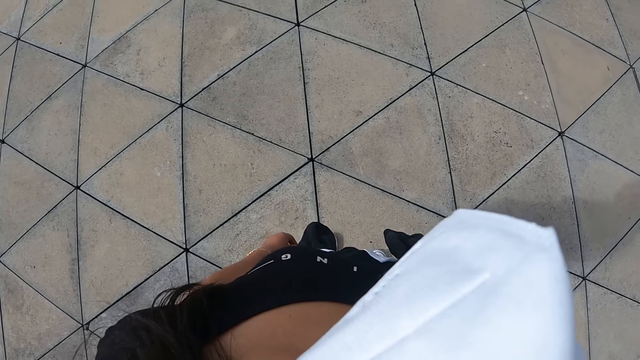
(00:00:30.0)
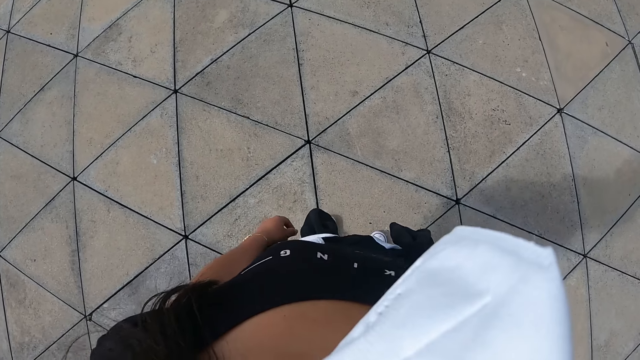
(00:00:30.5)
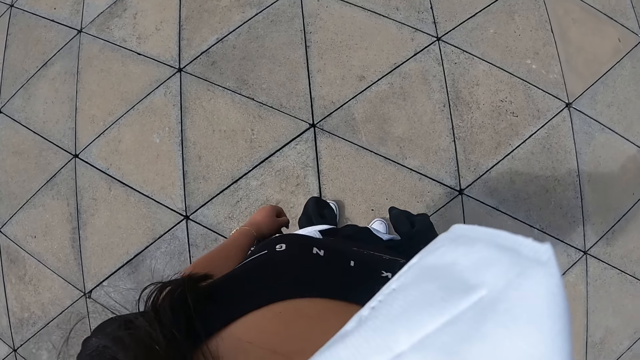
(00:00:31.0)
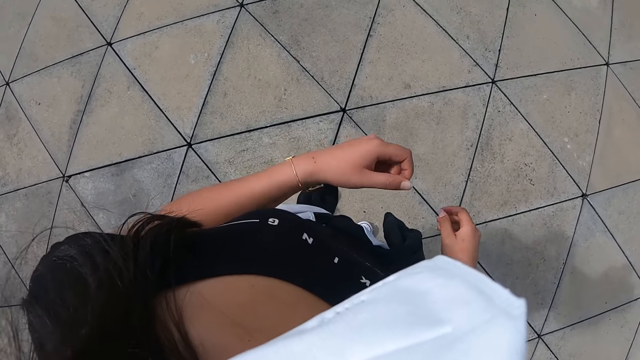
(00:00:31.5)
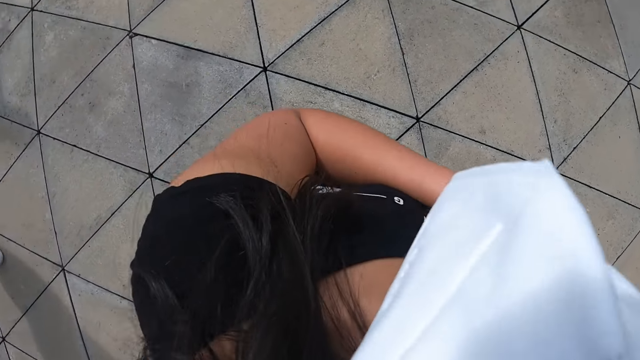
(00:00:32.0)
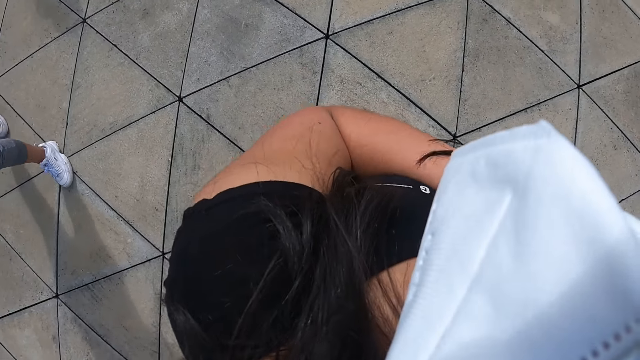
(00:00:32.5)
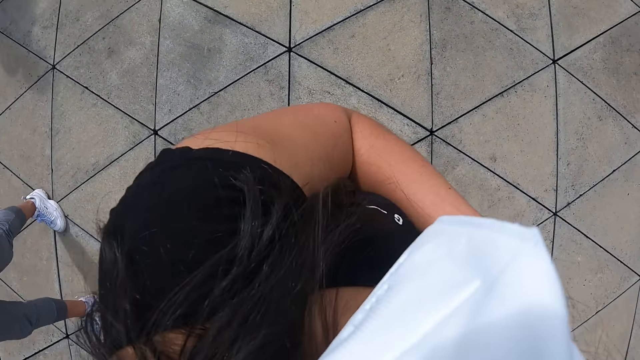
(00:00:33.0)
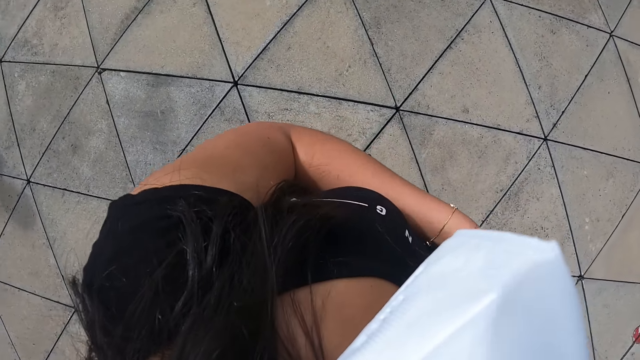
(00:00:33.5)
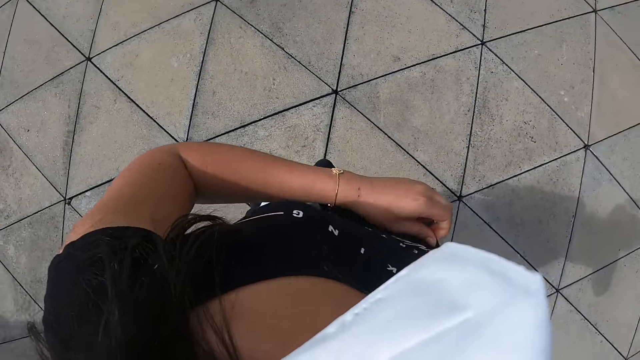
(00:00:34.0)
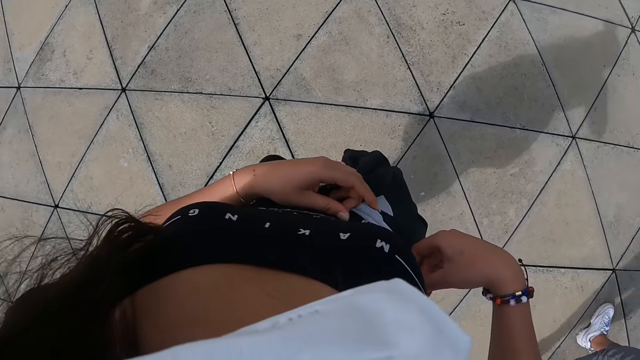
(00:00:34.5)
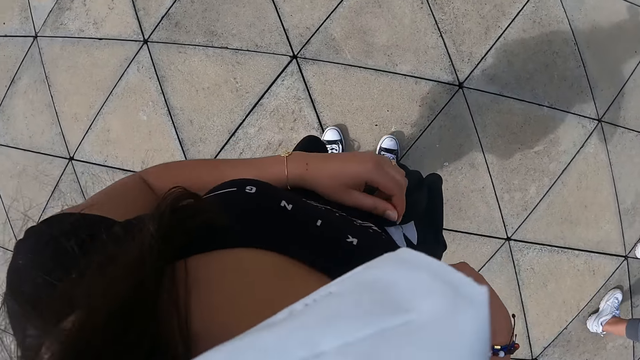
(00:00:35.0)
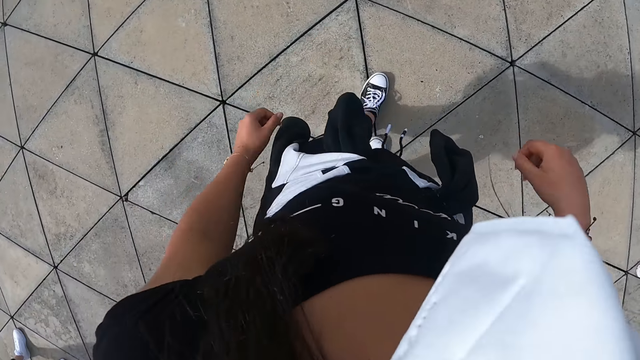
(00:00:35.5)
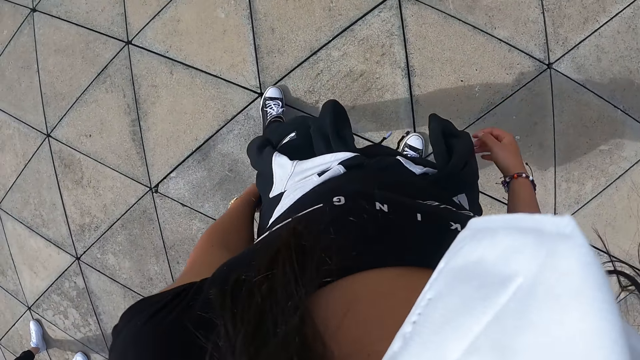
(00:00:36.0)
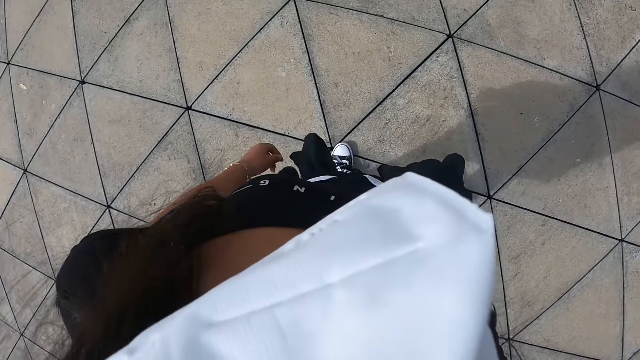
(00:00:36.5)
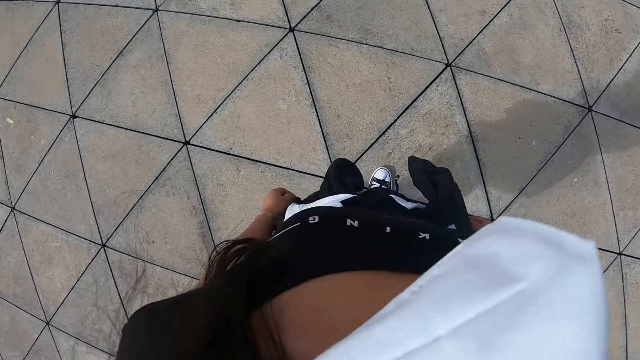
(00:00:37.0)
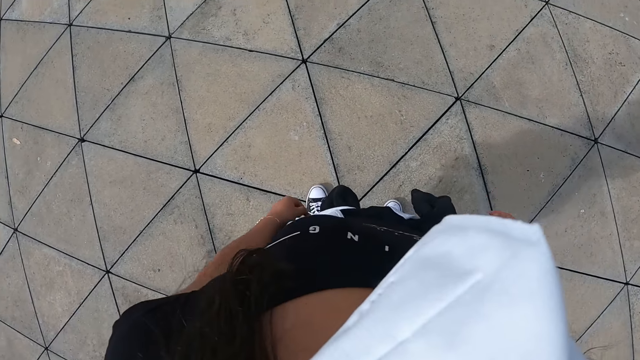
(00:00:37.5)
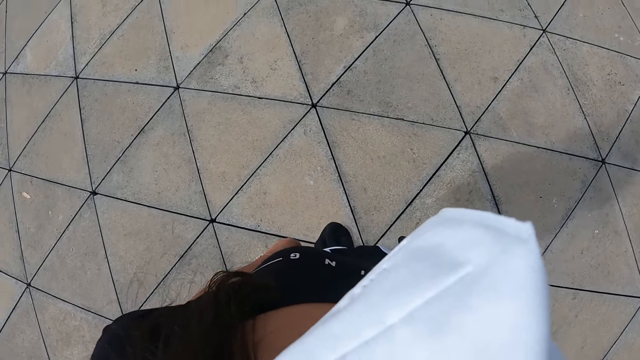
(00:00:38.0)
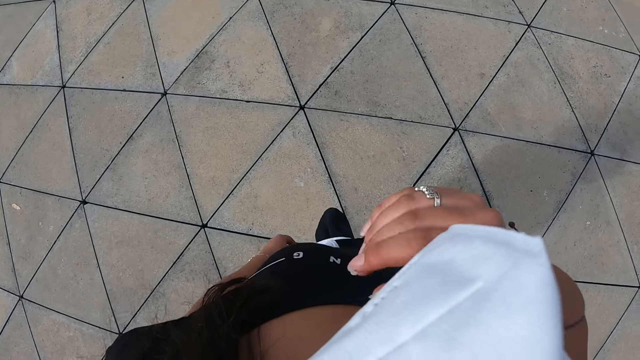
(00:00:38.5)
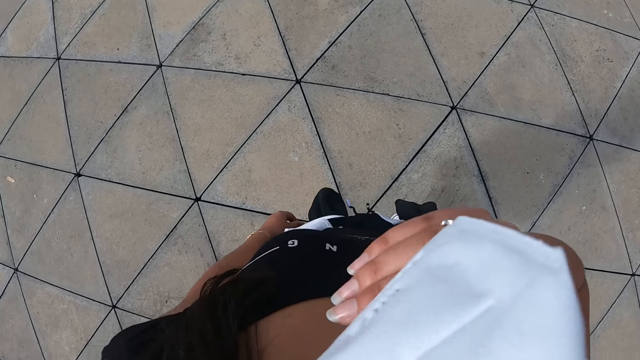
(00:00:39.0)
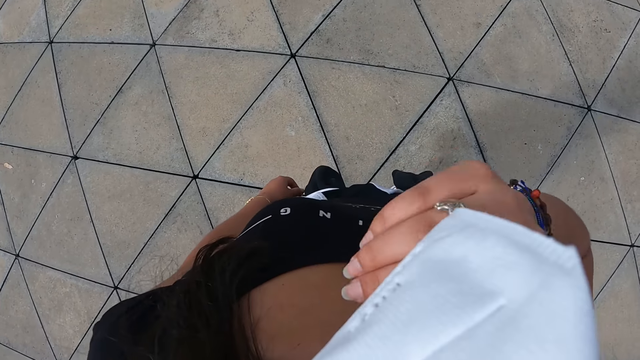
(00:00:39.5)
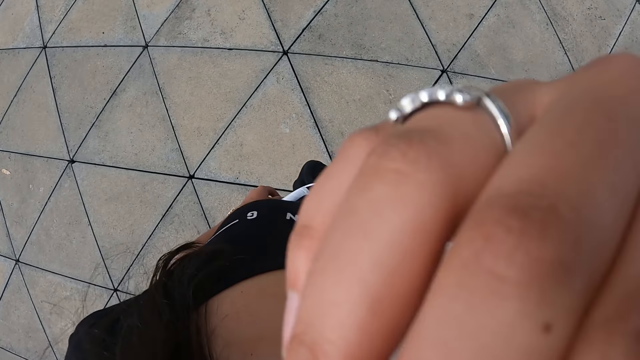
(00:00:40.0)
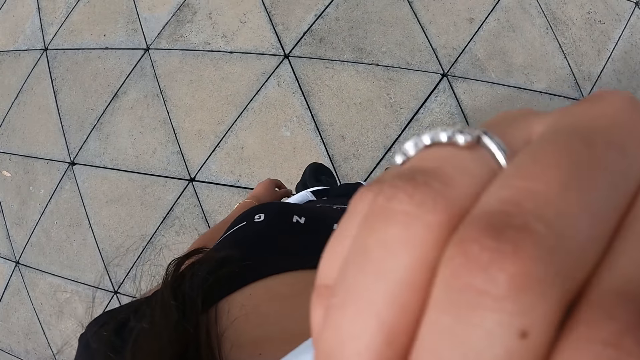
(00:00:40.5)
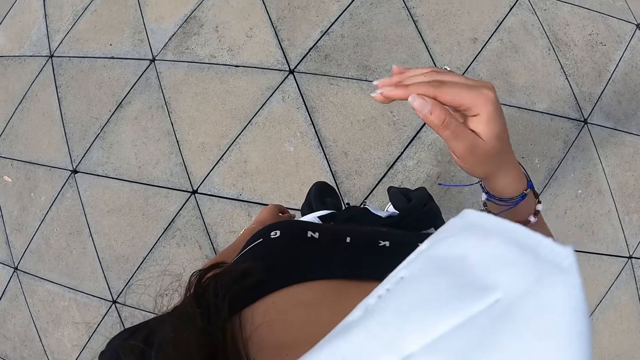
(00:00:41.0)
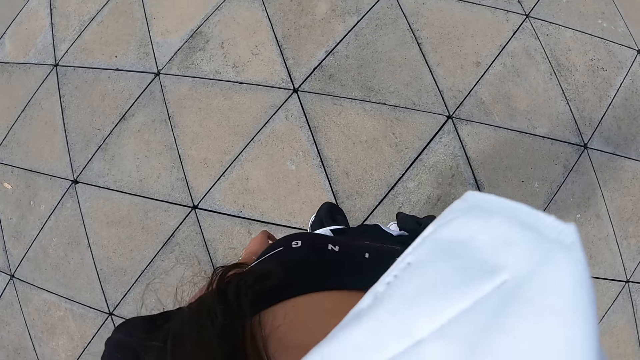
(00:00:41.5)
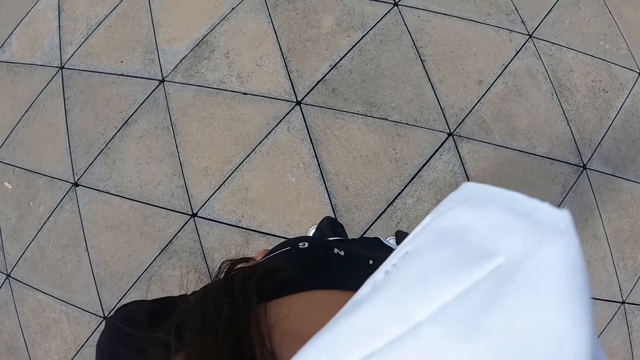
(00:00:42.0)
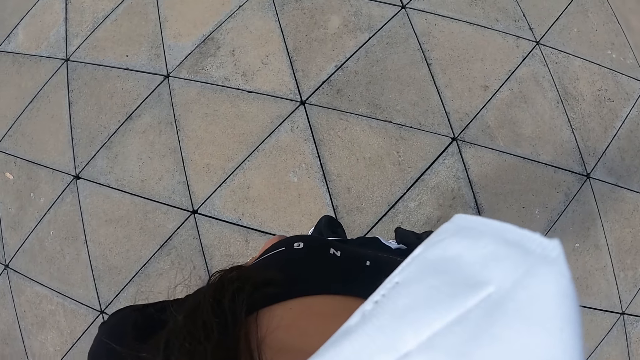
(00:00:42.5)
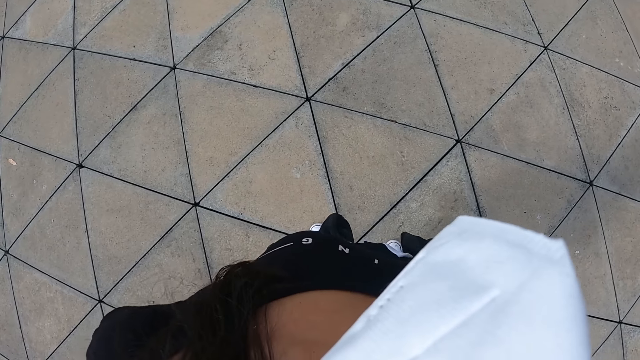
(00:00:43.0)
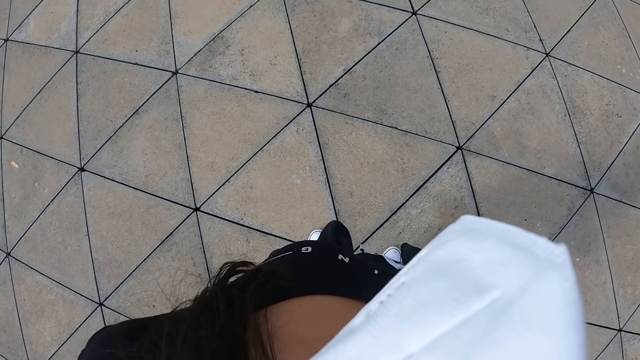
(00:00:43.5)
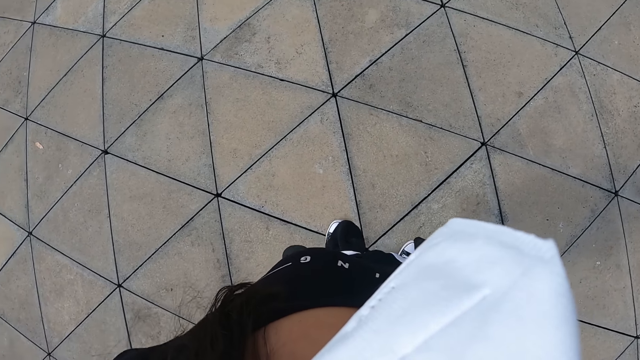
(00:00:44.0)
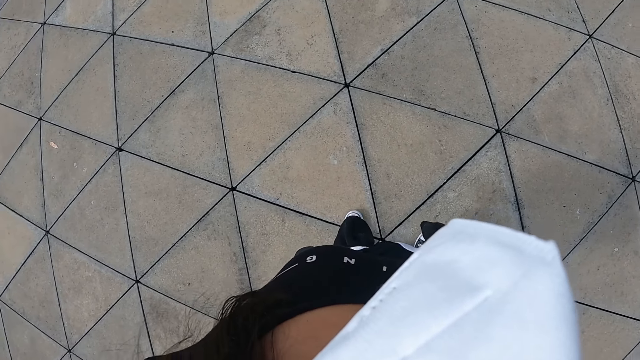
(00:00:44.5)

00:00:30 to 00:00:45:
The camera wearer puts down her hand. She adjusts her top with both hands. She lifts her hand. She puts down her hand. She steps aside. She adjusts her nose mask with her right hand. She lifts her hand. She puts down her hand.

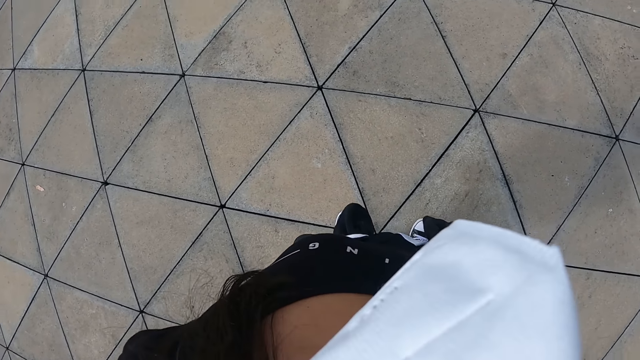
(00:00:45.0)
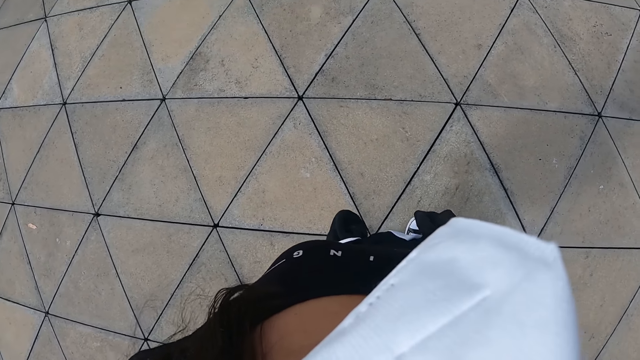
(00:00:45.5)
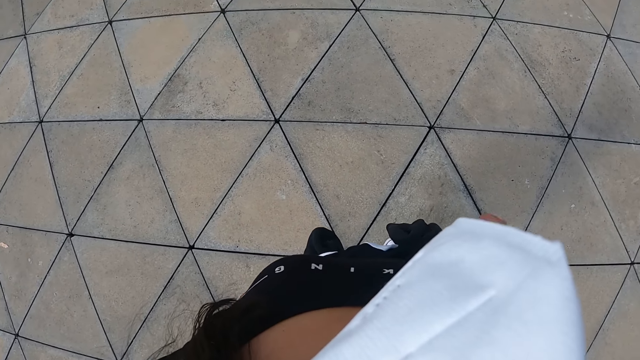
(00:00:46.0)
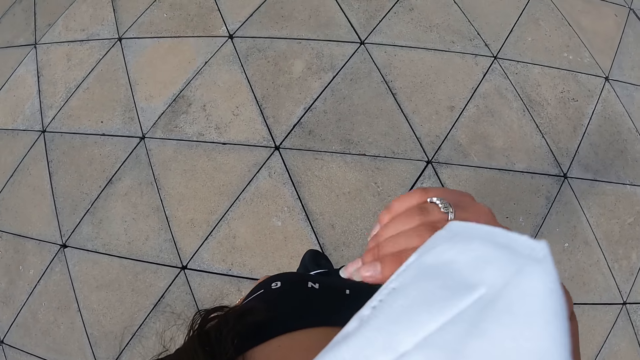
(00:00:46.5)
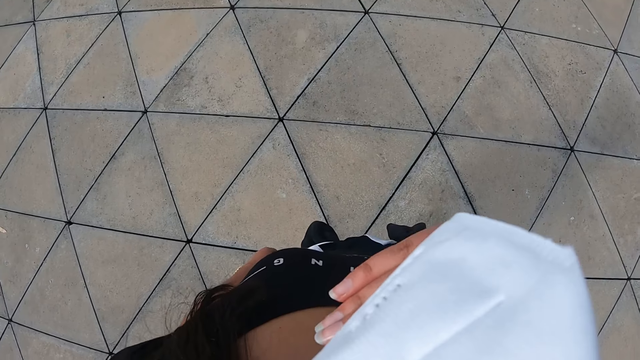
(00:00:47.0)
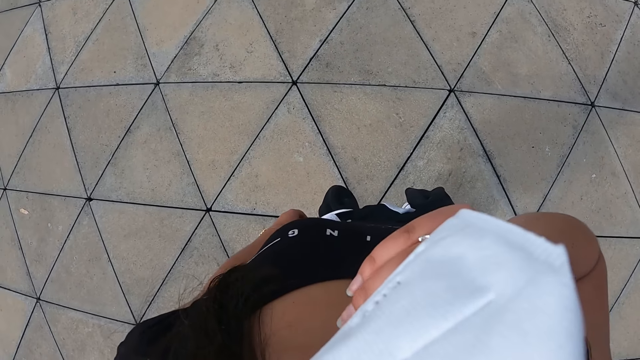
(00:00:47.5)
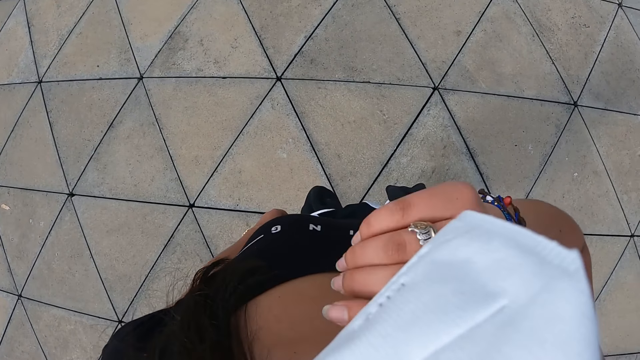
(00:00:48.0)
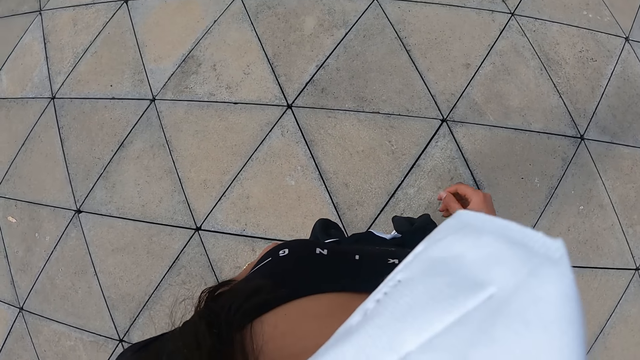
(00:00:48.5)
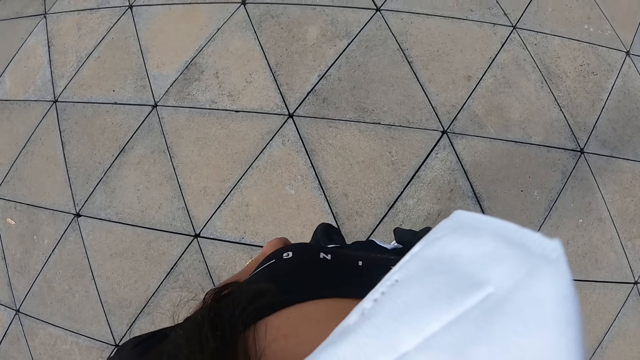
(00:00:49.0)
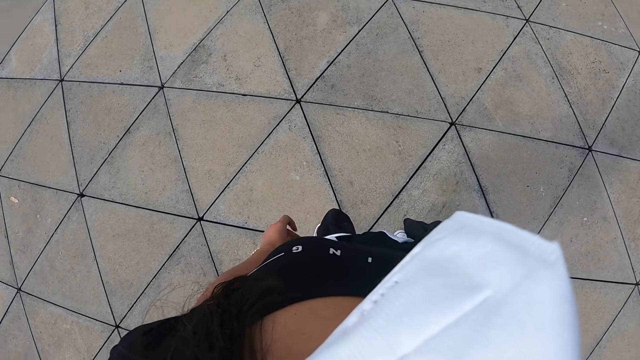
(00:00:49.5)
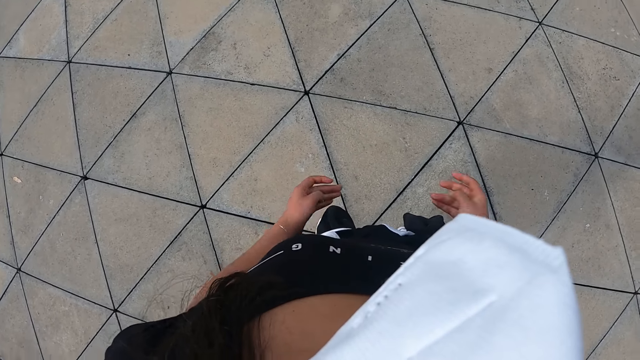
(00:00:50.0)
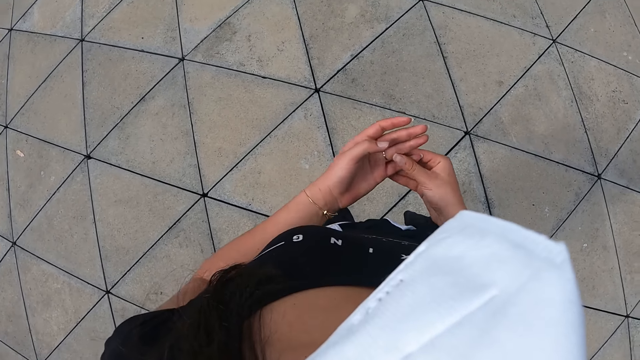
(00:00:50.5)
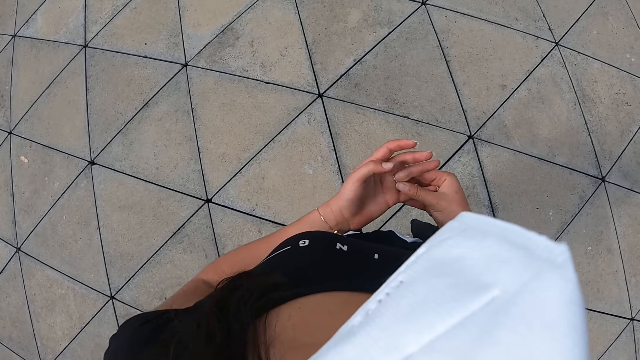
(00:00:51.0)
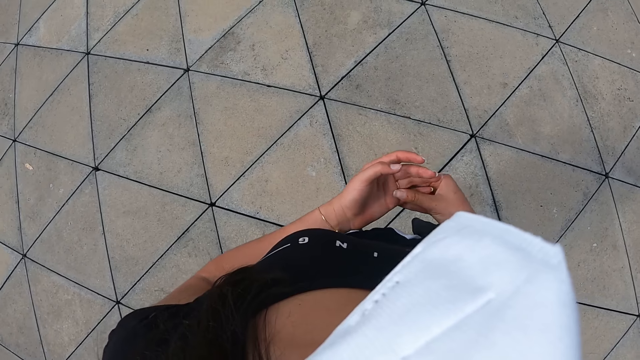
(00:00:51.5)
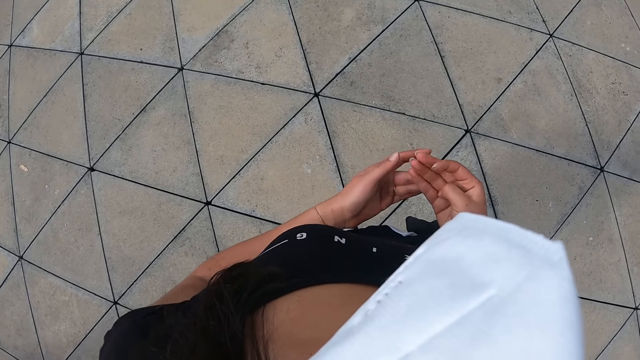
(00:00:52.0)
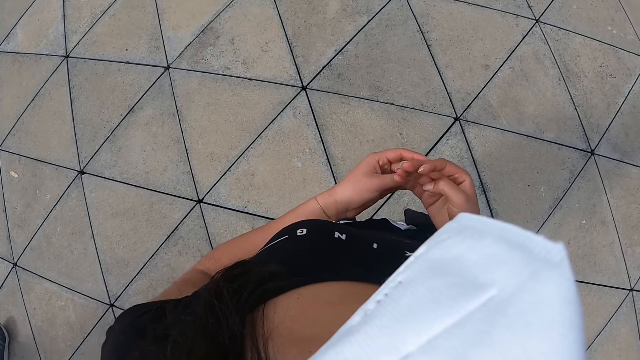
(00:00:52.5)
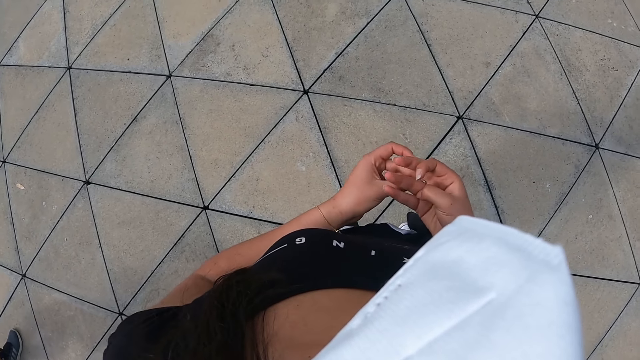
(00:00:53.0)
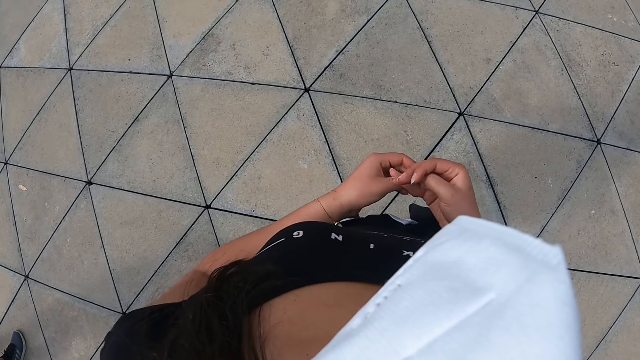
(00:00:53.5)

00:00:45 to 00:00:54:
The camera wearer adjusts her nose mask with her right hand. She lifts her hand. She puts down her hand. She adjusts rings on both hands. She holds her ring.
